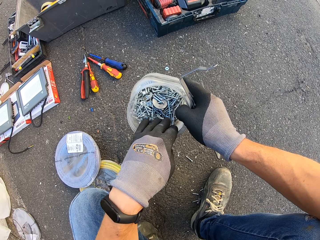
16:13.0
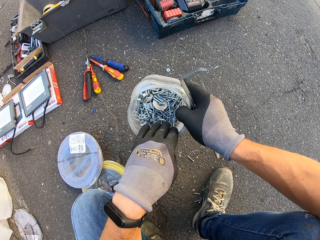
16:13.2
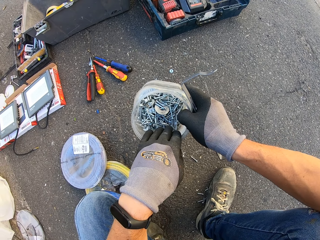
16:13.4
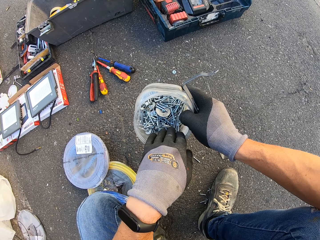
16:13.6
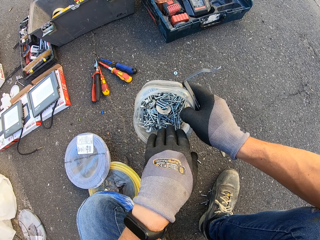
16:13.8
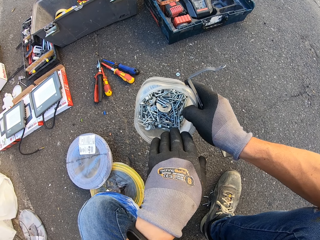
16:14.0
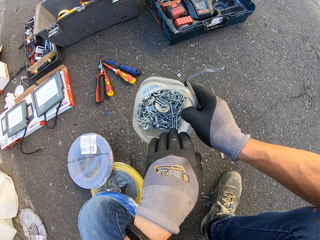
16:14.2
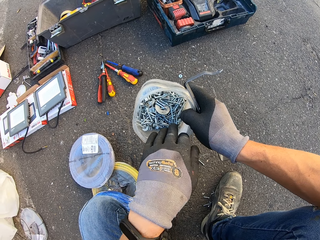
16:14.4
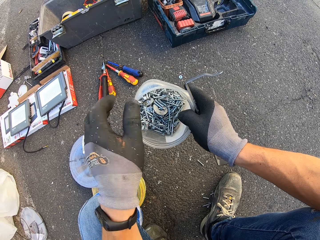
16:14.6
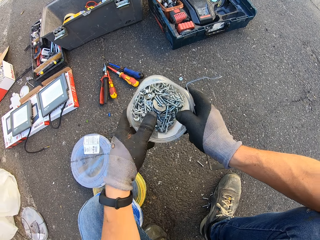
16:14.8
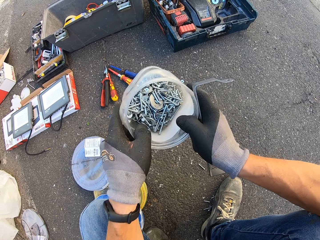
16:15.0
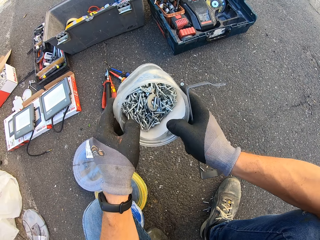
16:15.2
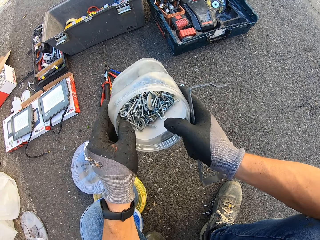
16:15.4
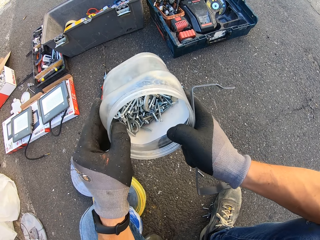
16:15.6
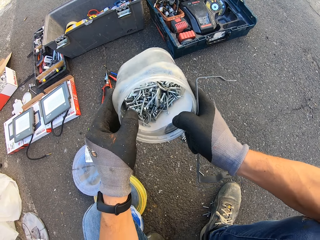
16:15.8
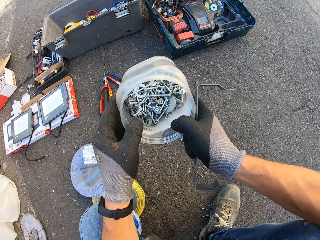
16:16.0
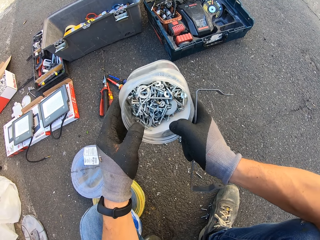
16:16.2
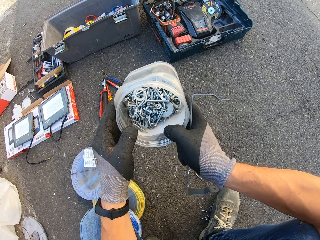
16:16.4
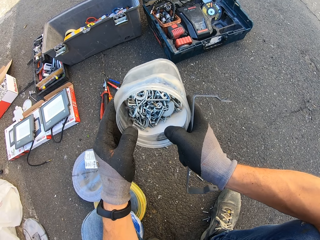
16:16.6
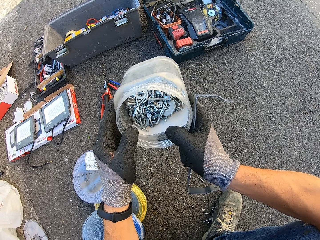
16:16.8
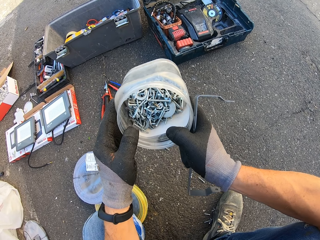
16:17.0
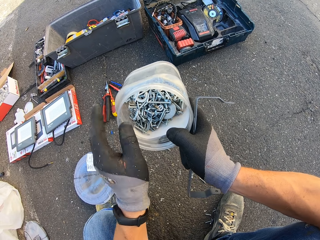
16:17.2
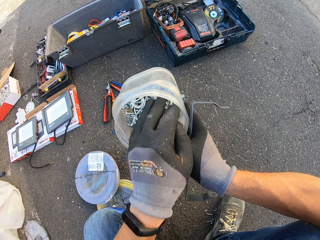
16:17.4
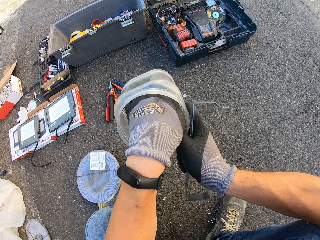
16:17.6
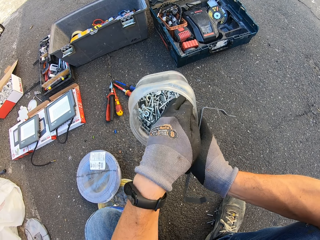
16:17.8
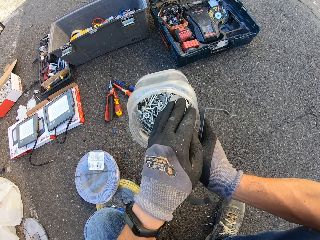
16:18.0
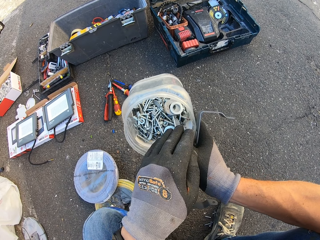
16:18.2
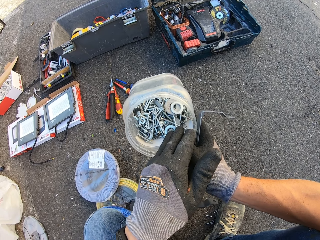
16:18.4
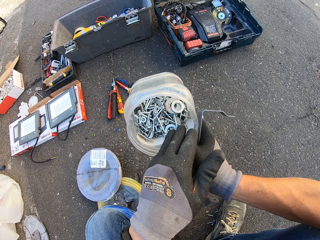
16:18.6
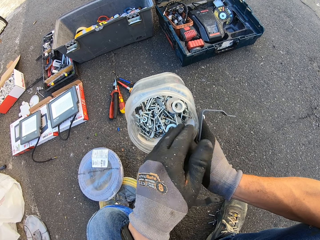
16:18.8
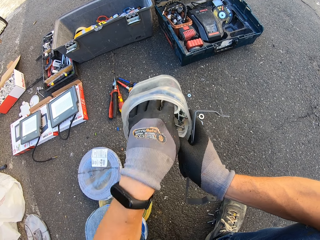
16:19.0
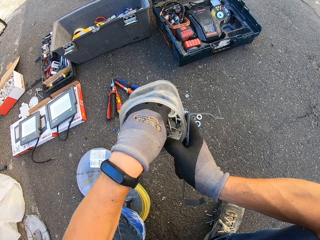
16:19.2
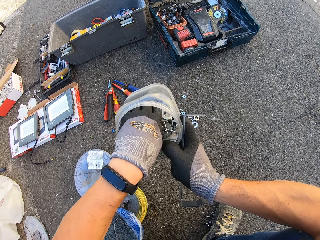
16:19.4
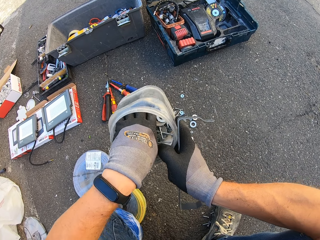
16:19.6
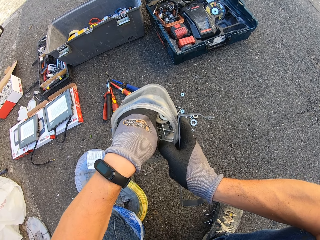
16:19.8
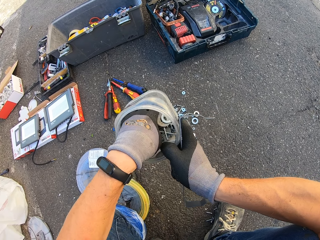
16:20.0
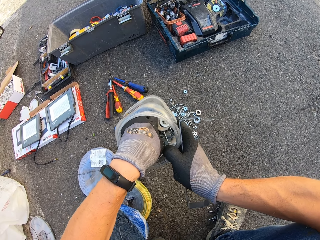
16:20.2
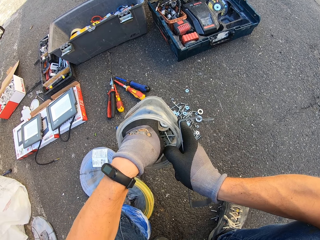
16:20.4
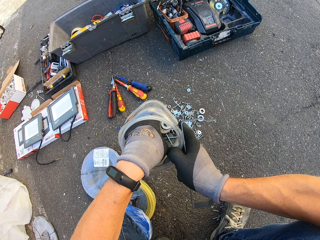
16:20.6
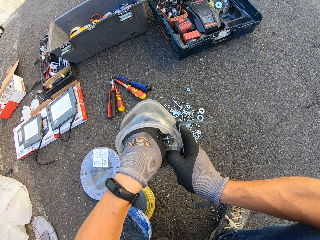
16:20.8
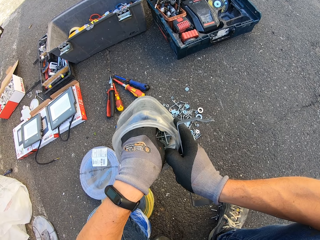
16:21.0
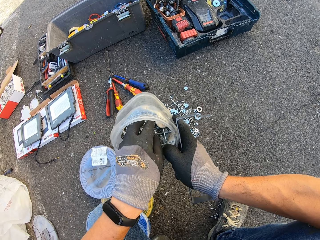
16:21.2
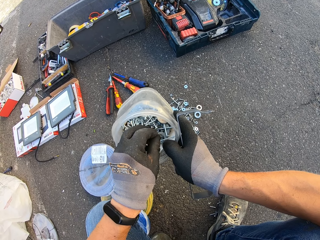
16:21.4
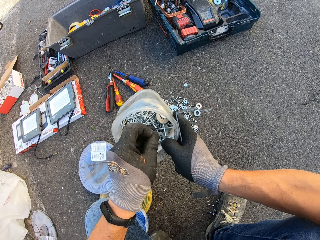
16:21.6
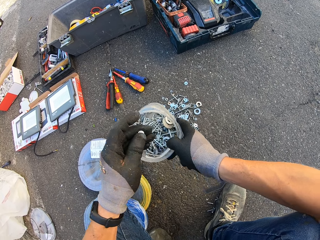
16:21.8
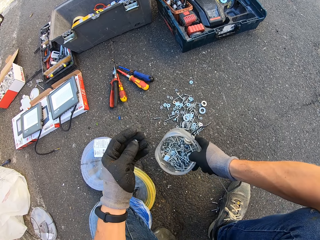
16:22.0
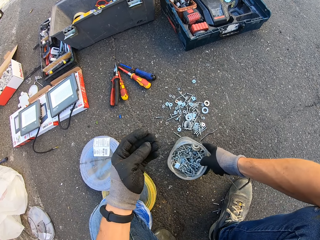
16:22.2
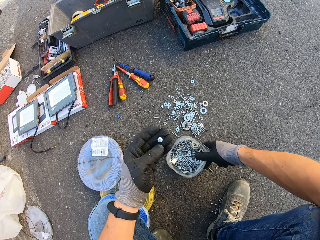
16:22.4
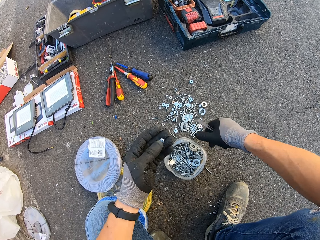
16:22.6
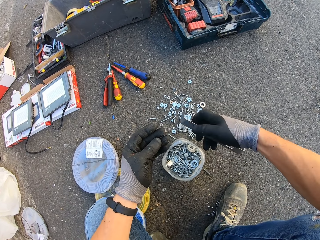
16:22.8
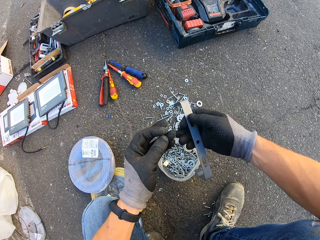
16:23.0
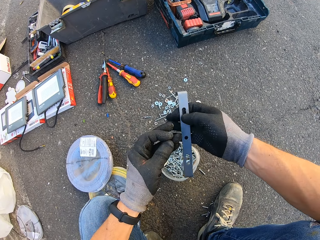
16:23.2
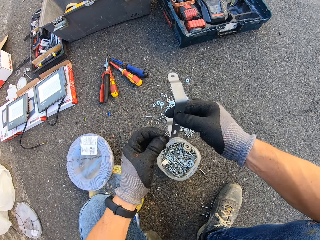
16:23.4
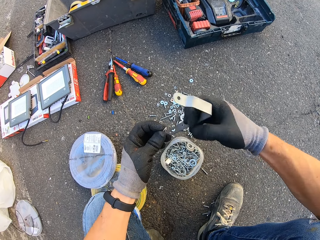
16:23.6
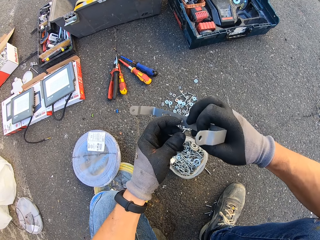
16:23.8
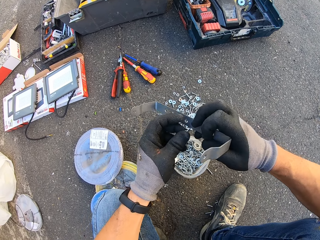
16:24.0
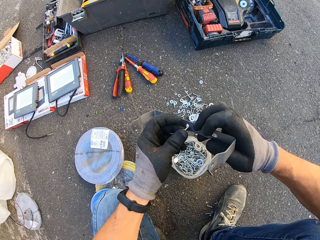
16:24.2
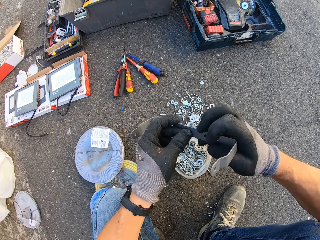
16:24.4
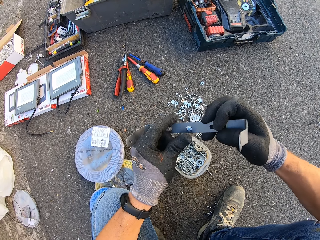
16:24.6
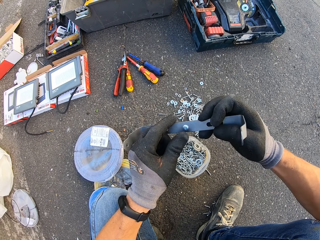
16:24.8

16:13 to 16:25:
The camera wearer shakes the screw container. They hold the panel holder. They hold the panel holder again. They scout inside the screw container. They pick a screw from the container. They hold the panel holder. They hold the panel holder and the screw. They put the screw container down. They insert the screw inside the panel holder.

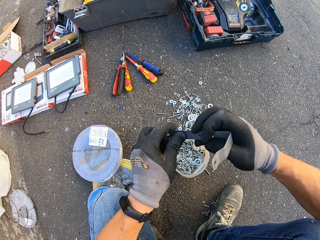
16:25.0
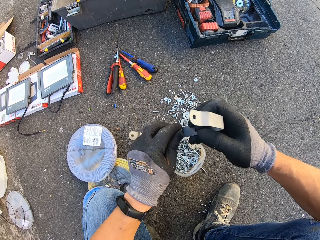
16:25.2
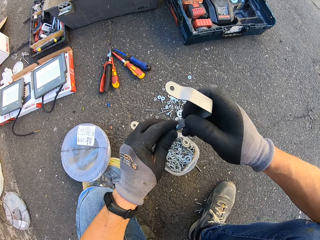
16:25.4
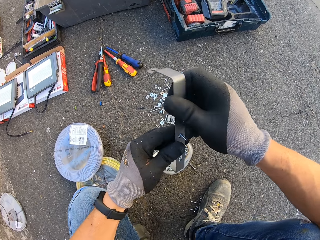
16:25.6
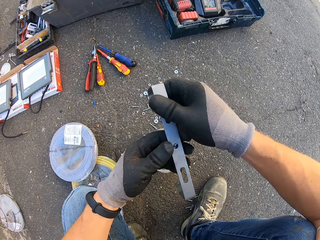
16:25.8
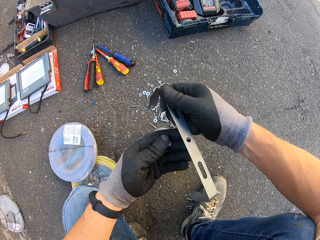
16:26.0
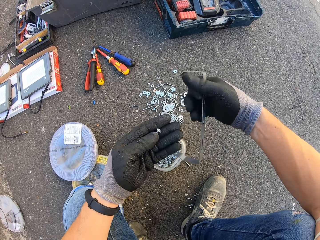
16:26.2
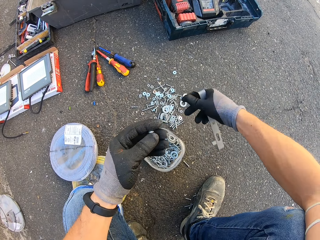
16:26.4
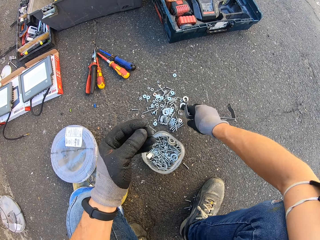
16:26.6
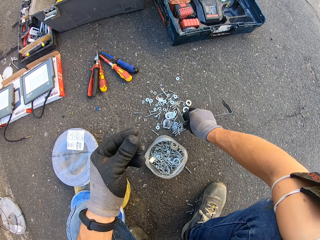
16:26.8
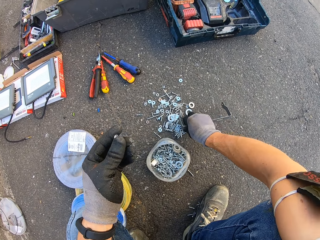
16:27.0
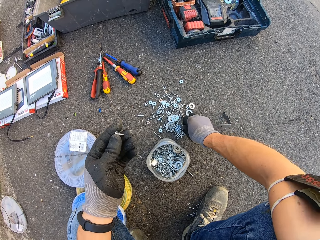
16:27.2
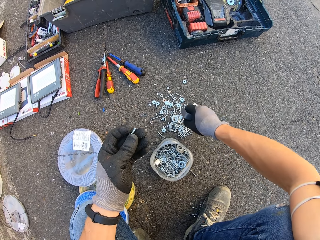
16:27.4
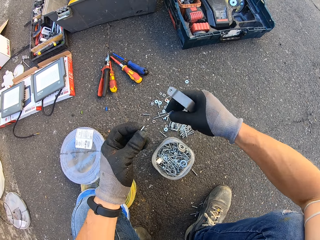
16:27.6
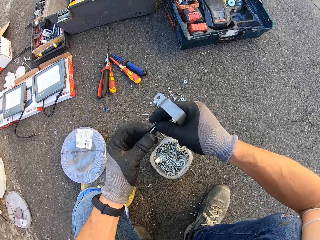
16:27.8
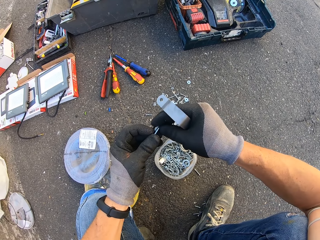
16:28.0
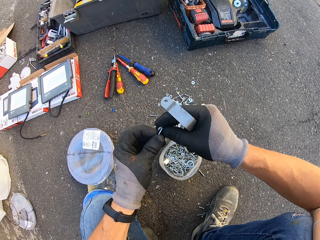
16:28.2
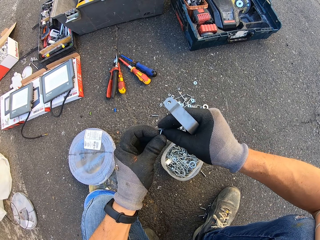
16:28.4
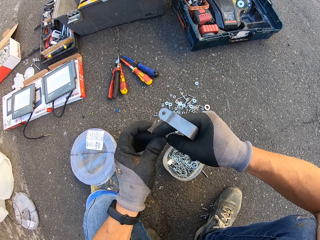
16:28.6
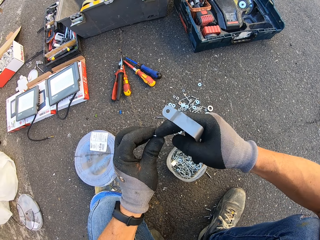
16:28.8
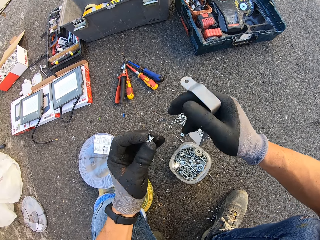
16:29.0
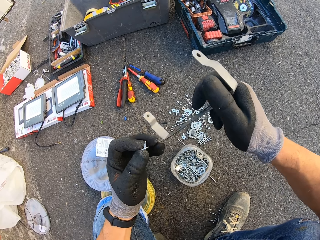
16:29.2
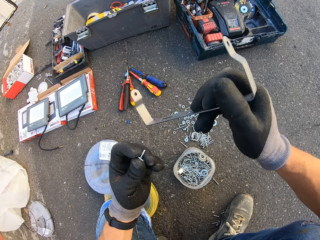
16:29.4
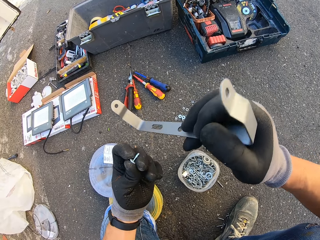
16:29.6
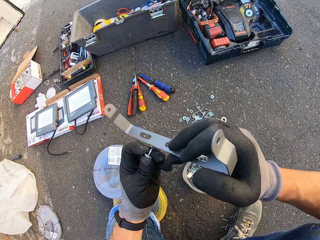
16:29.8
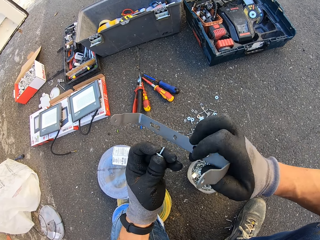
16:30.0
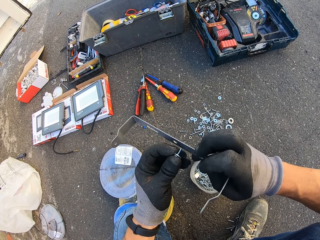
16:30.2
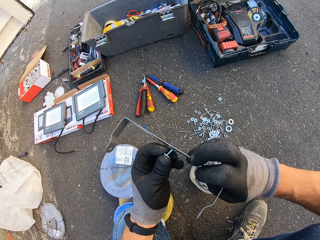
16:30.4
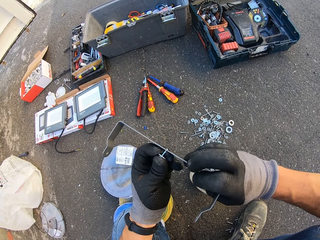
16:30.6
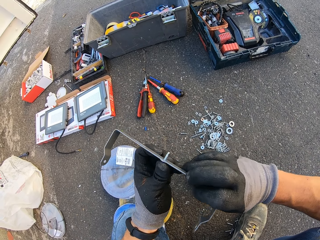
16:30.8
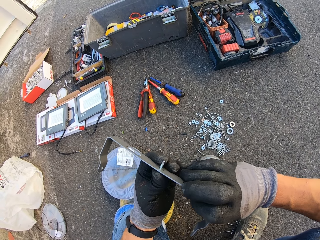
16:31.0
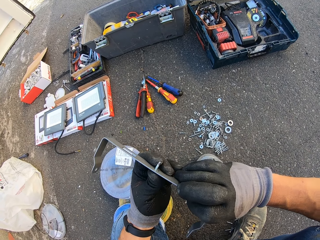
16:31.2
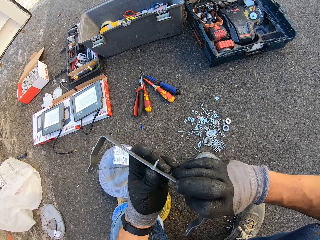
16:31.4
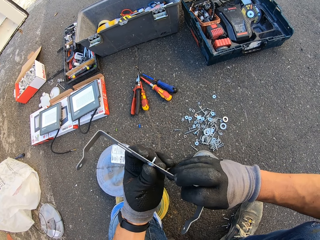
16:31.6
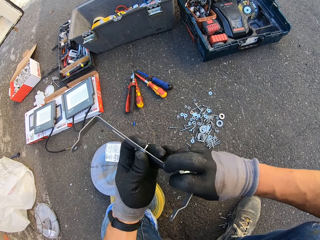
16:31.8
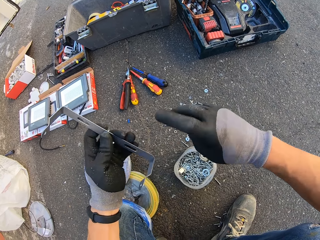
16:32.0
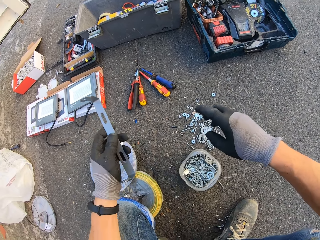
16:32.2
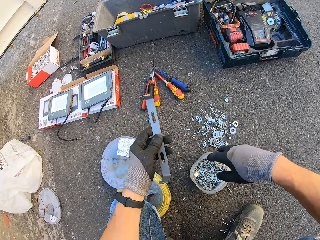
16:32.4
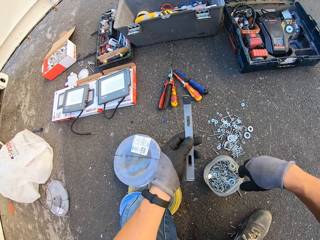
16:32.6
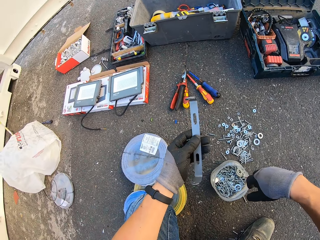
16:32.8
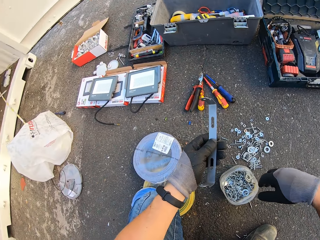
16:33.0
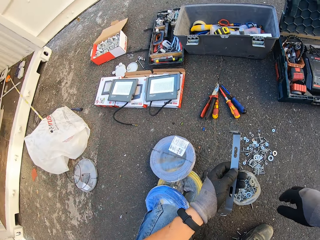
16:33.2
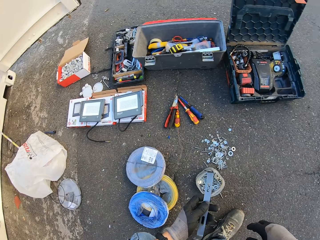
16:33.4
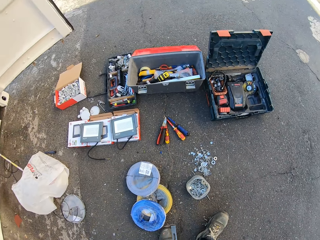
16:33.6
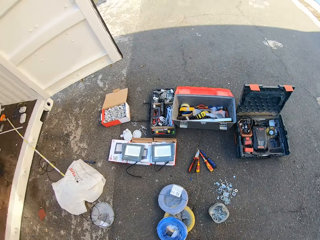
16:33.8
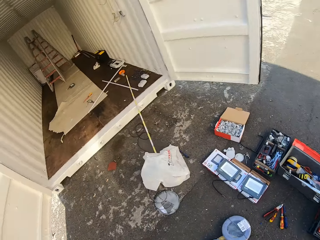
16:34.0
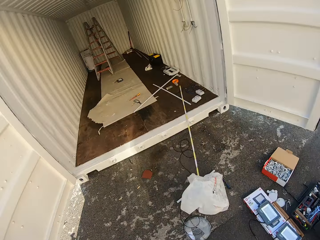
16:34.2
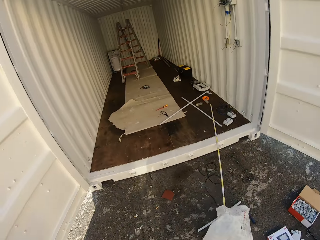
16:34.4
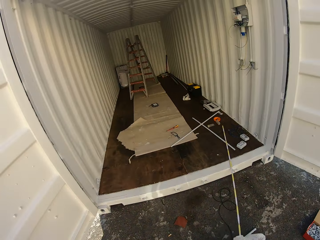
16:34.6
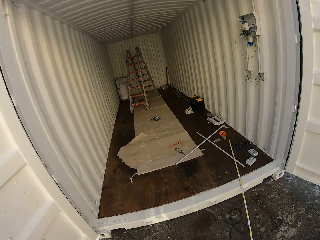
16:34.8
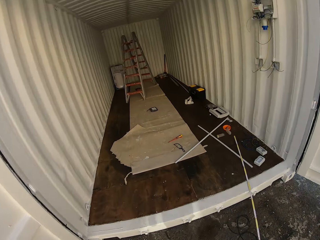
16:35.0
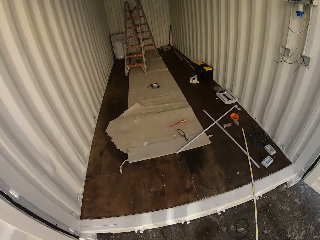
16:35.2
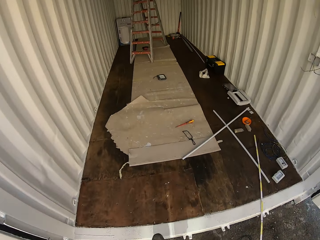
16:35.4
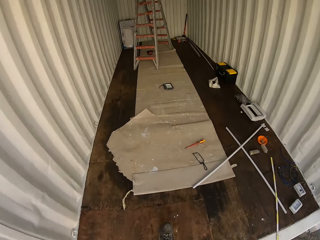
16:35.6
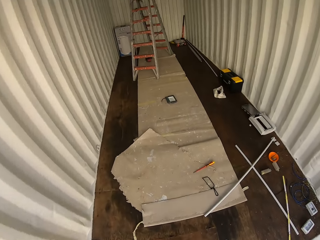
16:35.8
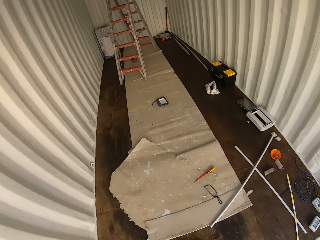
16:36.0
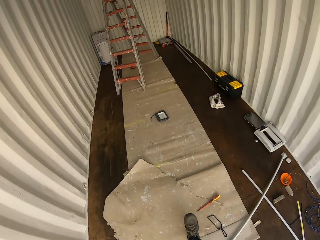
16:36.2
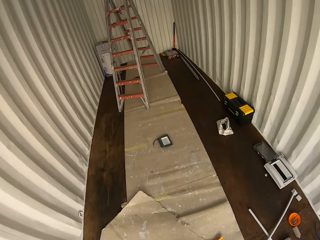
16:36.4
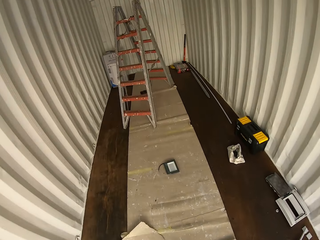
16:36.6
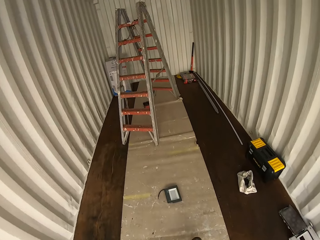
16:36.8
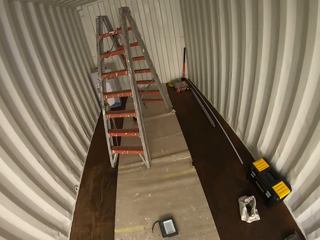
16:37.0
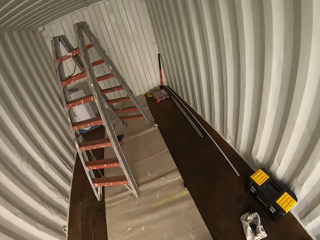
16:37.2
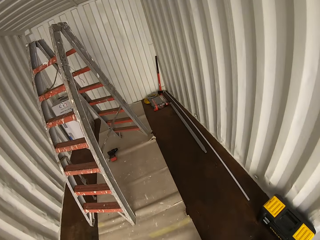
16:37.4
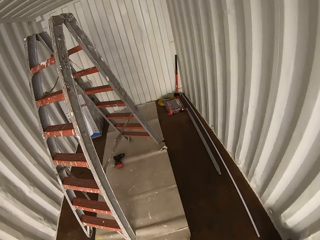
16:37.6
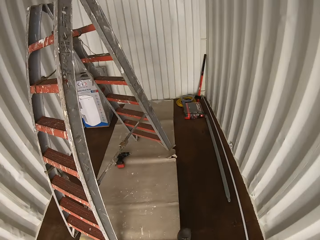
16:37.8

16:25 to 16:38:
The camera wearer removes the screw from the panel holder. They grab a washer or nut on the ground. They hold the panel holder and the screw. They hold the panel holder. They insert the screw inside the washer. They insert the screw inside the panel holder. They walk back with the panel holder and the screw, inside the Conex box.
